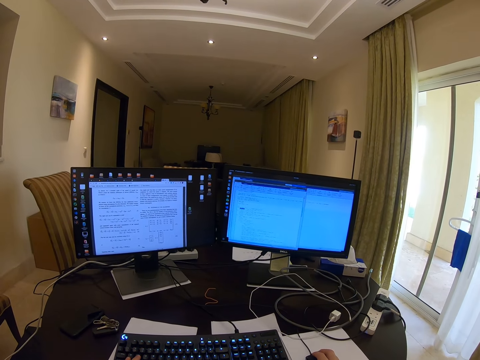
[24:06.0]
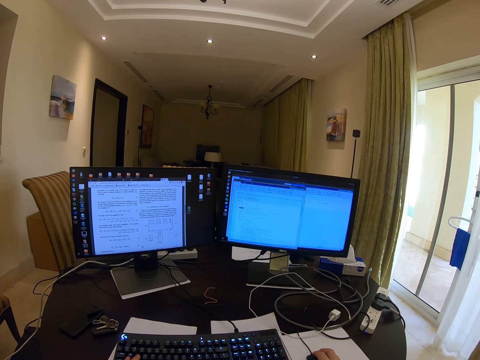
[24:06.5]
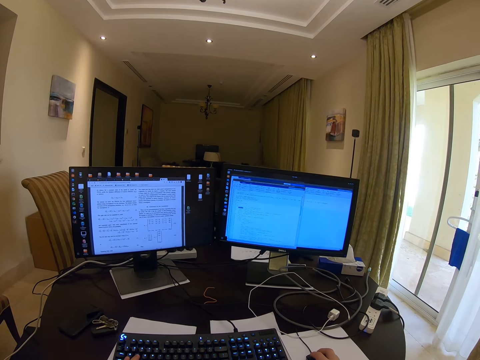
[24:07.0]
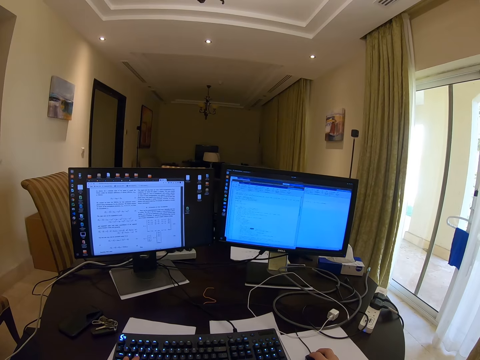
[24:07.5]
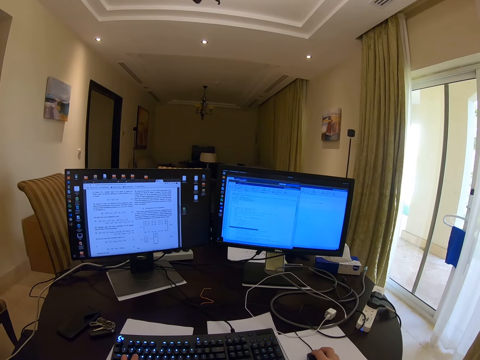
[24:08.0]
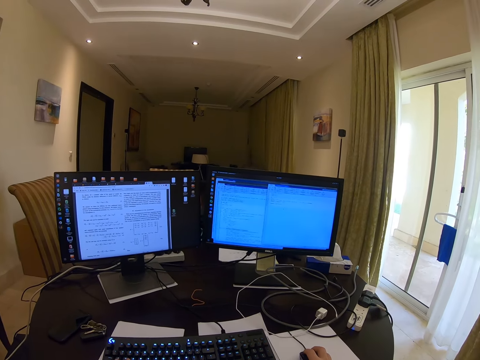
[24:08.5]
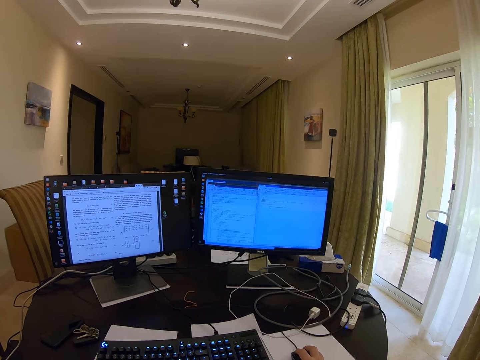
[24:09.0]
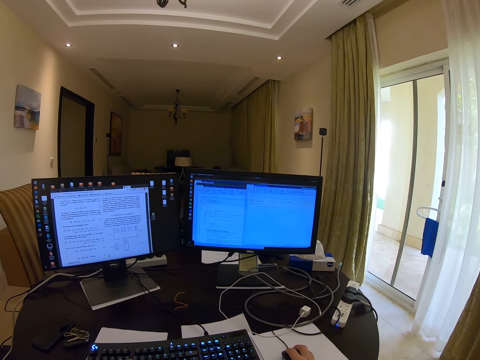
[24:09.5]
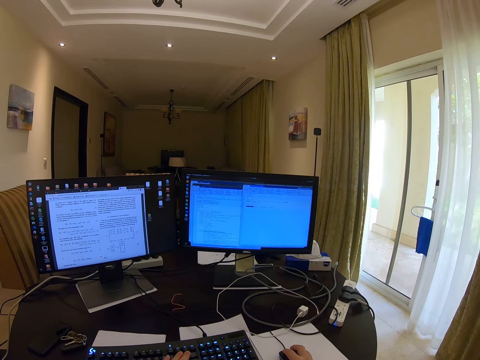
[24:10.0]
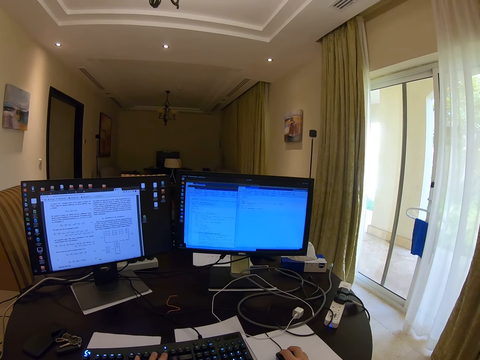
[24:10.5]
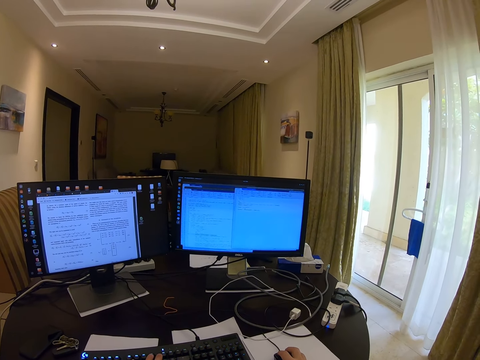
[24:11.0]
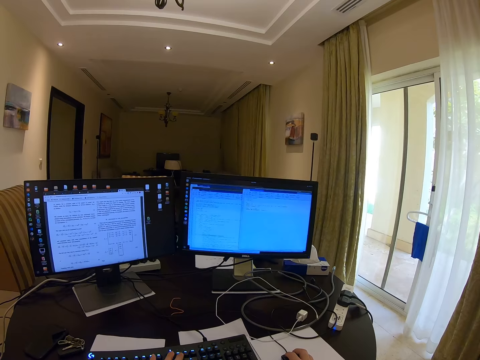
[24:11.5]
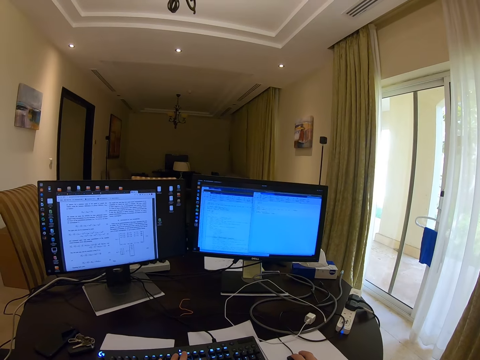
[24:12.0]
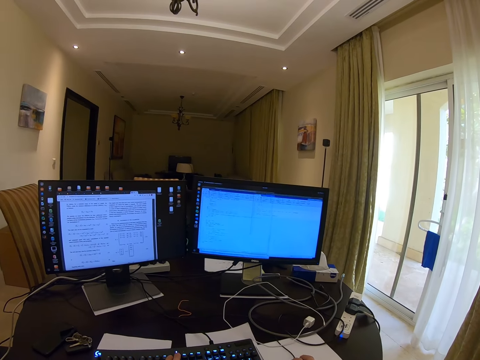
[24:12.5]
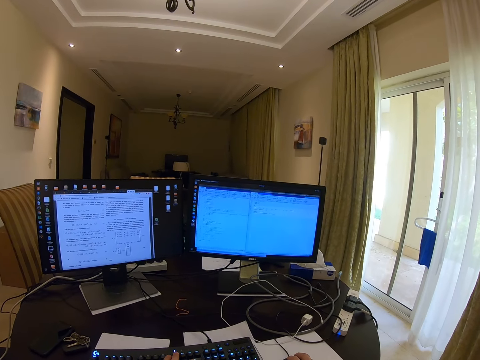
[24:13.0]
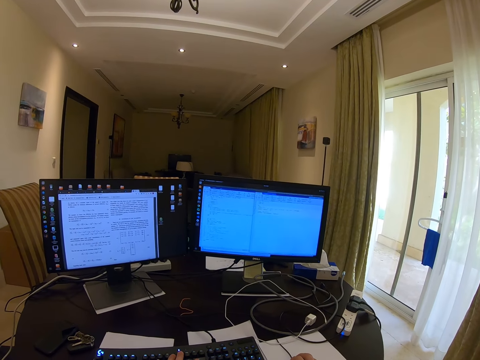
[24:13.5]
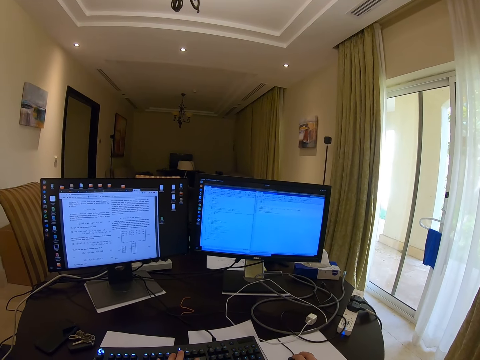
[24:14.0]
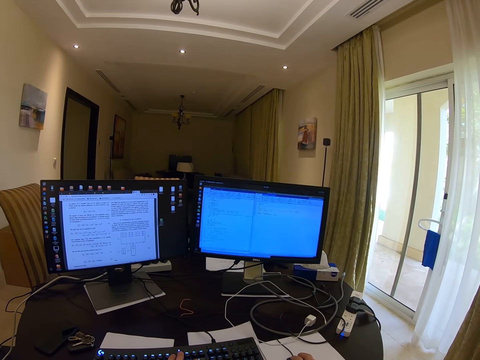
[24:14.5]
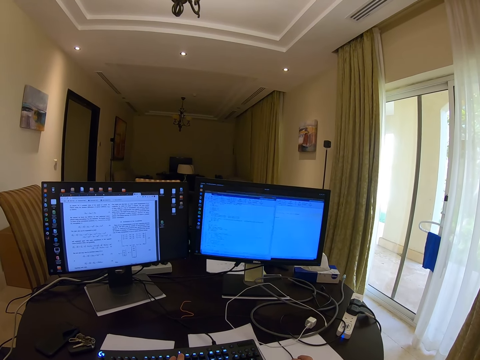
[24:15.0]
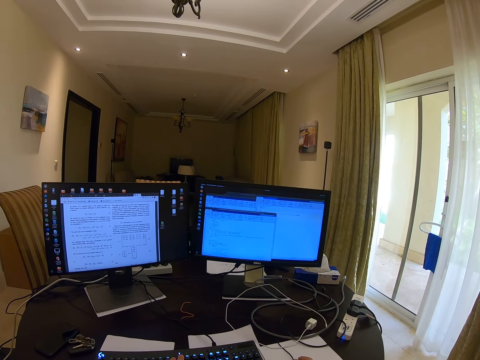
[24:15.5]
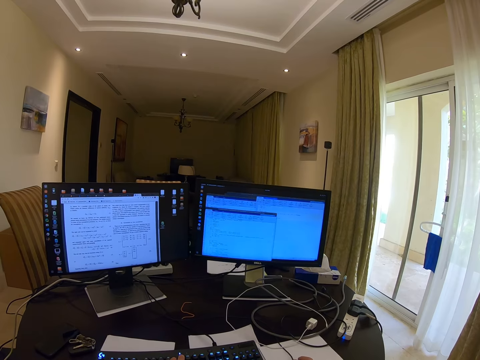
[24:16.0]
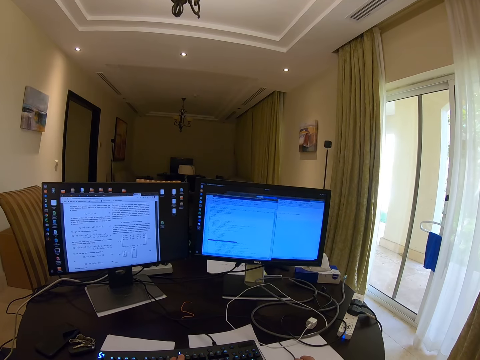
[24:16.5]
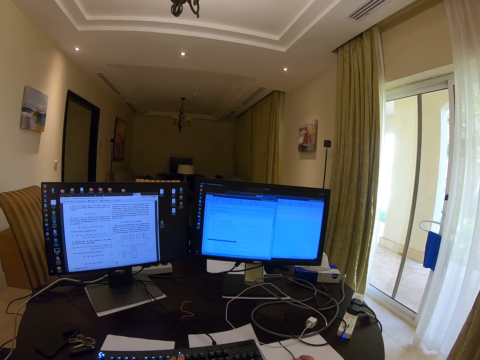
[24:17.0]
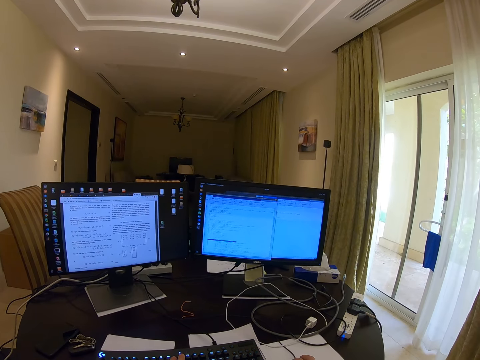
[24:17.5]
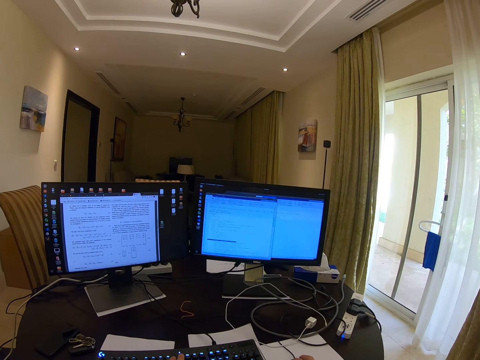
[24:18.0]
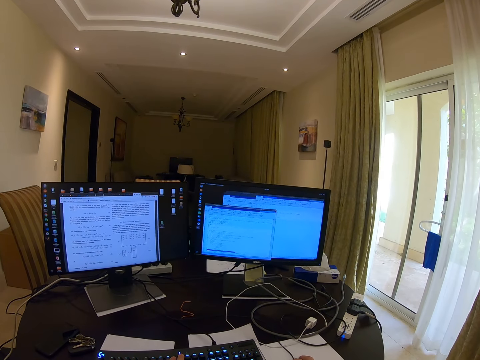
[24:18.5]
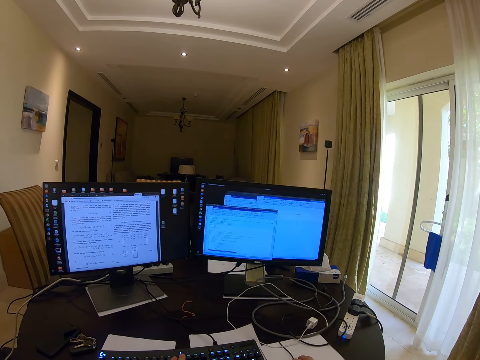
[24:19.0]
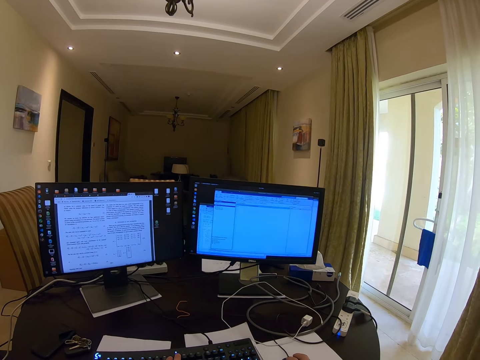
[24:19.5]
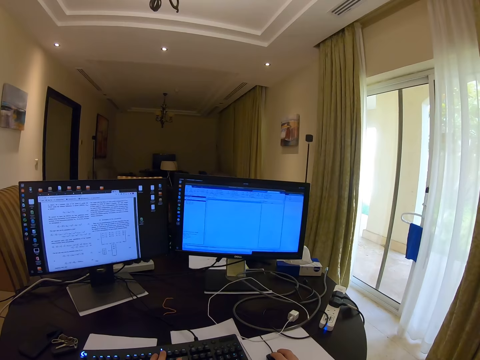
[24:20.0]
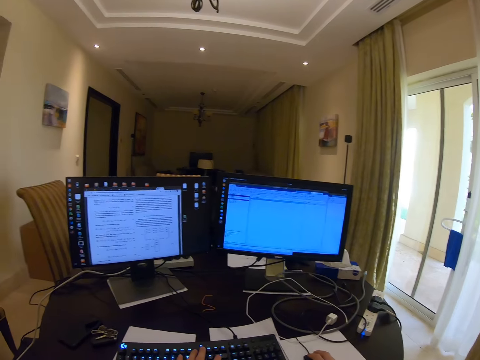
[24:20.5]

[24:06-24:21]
The camera wearer types on the keyboard. They move the mouse.

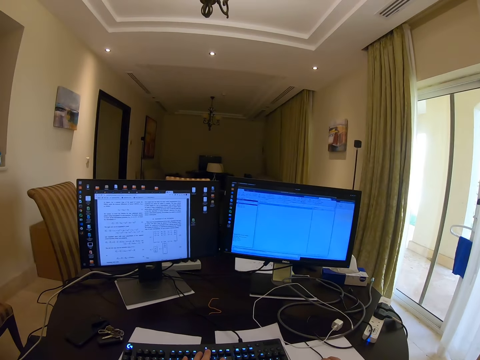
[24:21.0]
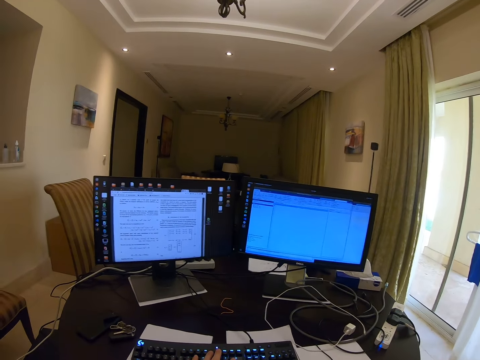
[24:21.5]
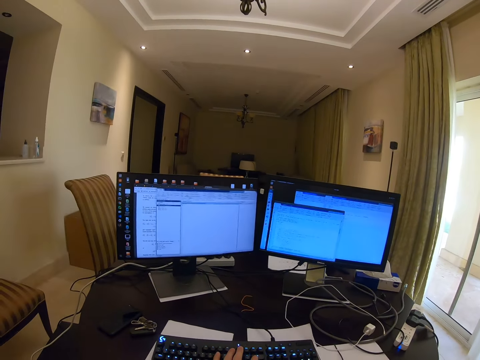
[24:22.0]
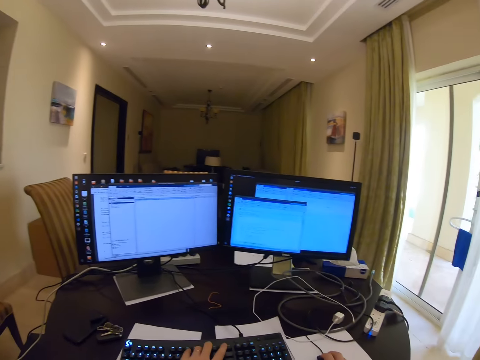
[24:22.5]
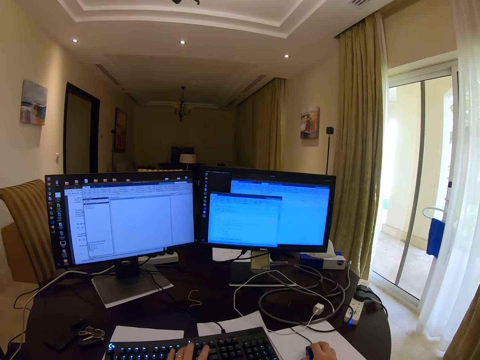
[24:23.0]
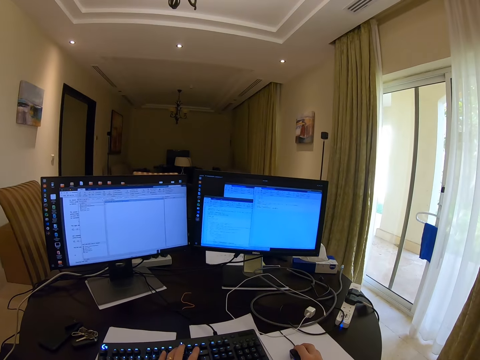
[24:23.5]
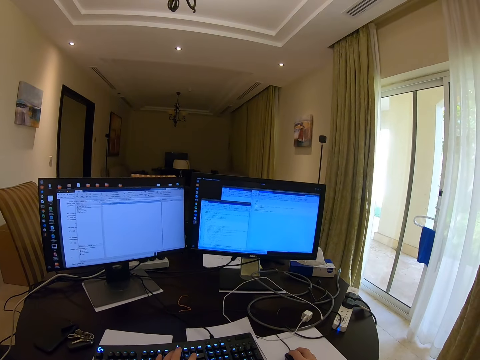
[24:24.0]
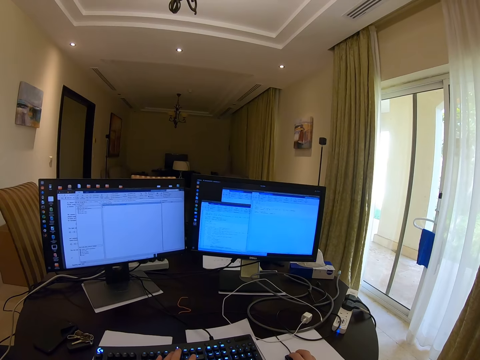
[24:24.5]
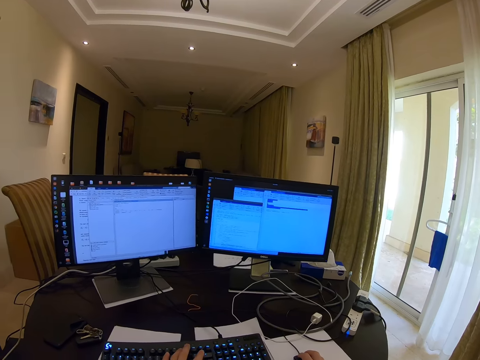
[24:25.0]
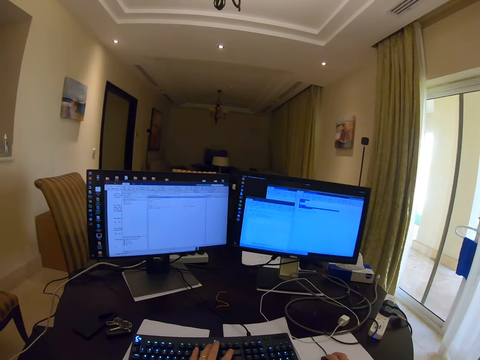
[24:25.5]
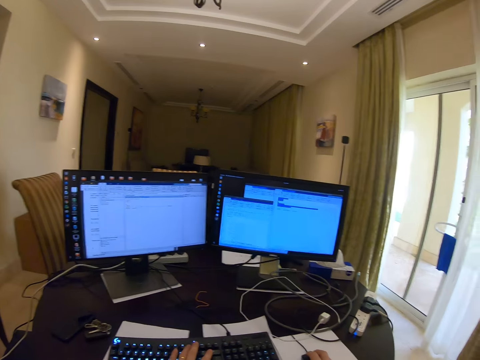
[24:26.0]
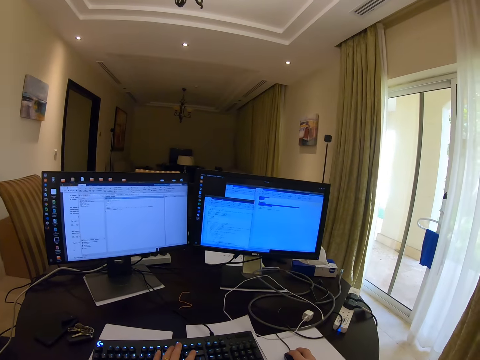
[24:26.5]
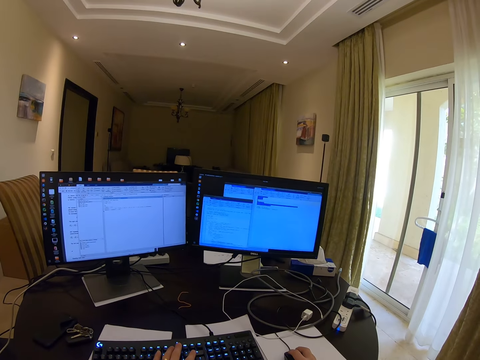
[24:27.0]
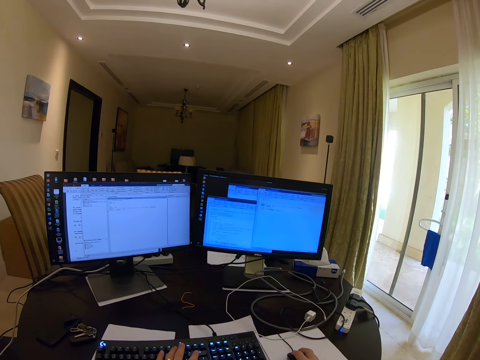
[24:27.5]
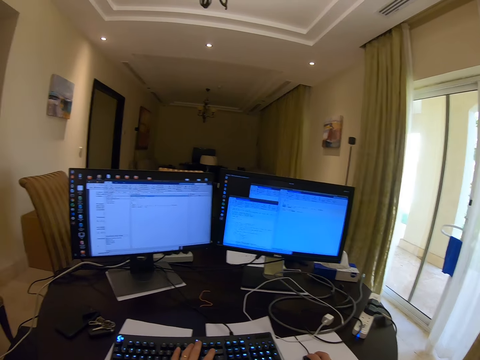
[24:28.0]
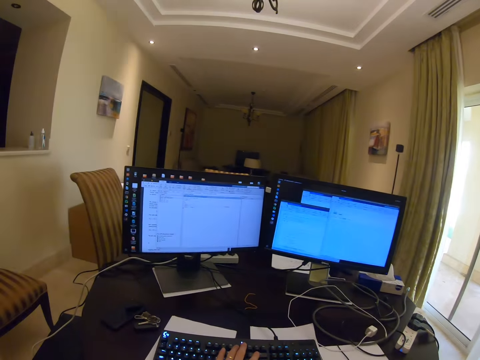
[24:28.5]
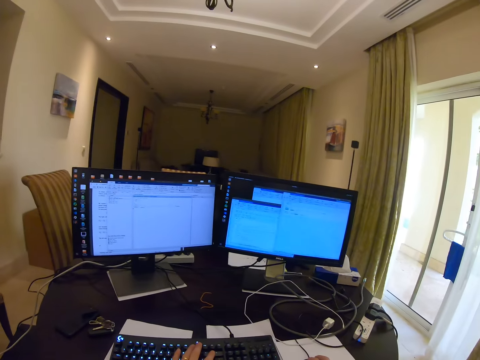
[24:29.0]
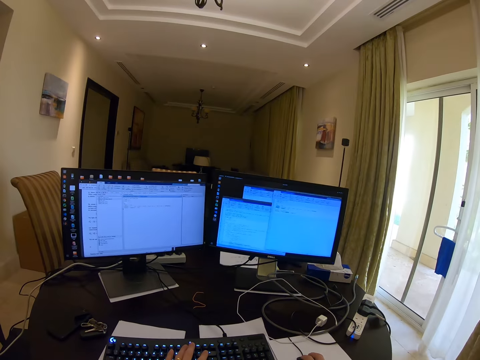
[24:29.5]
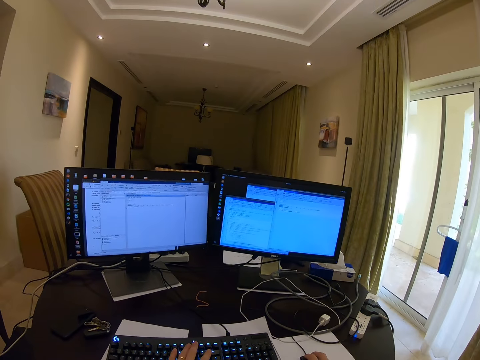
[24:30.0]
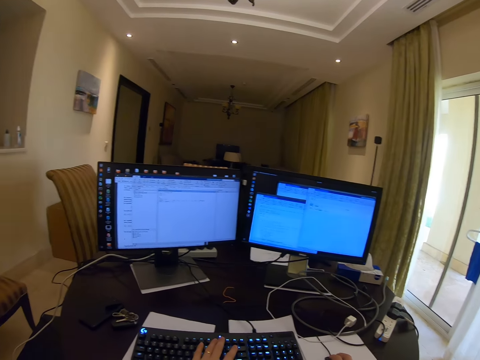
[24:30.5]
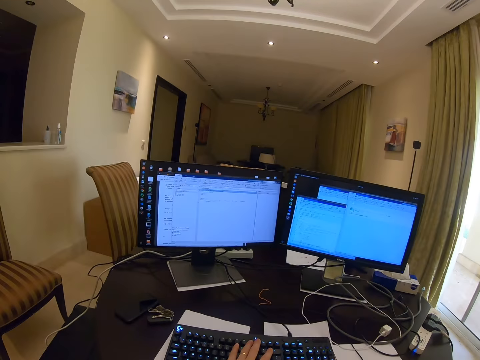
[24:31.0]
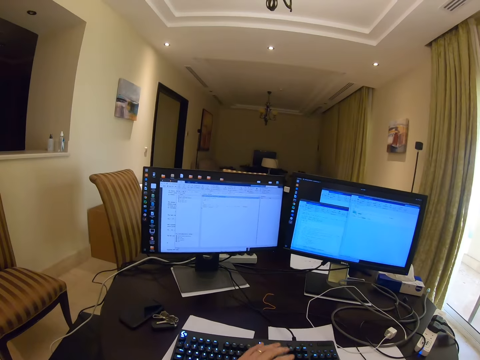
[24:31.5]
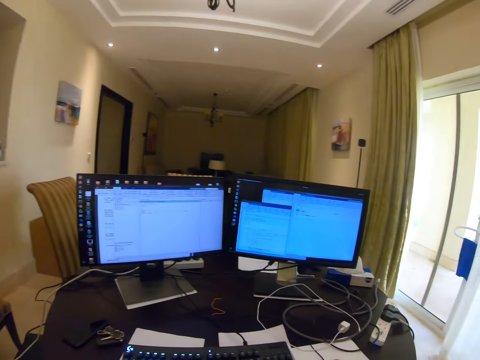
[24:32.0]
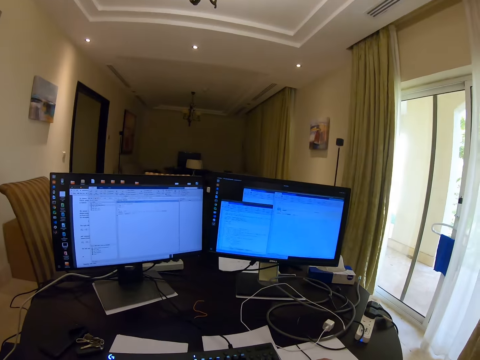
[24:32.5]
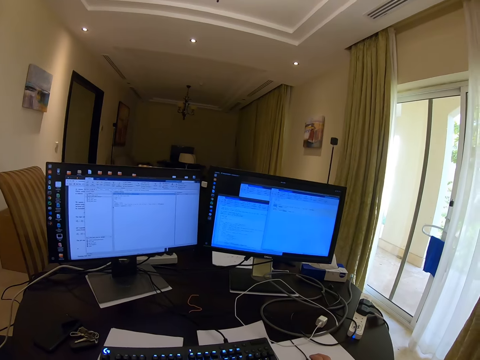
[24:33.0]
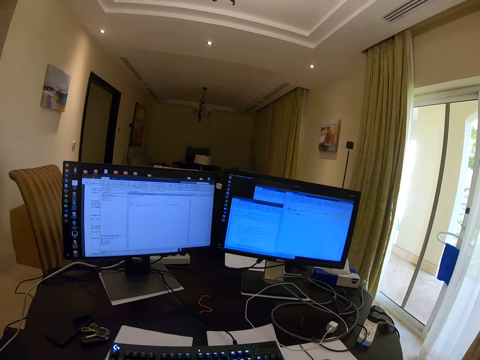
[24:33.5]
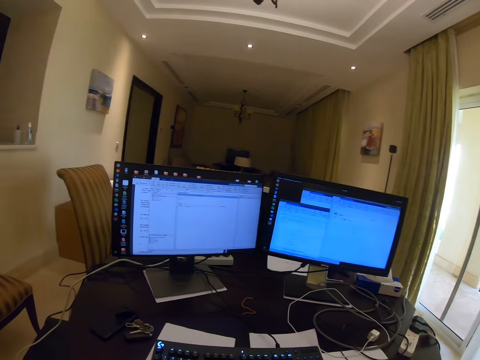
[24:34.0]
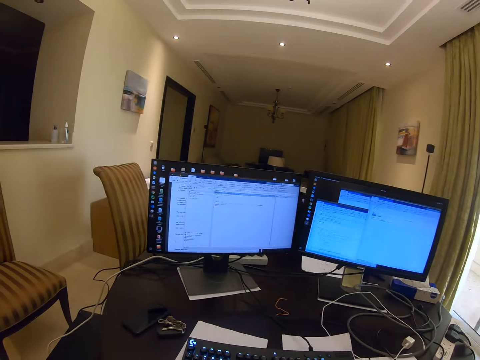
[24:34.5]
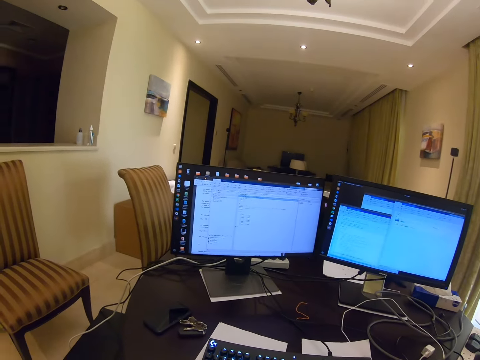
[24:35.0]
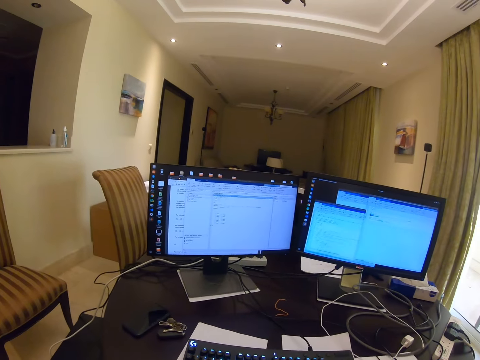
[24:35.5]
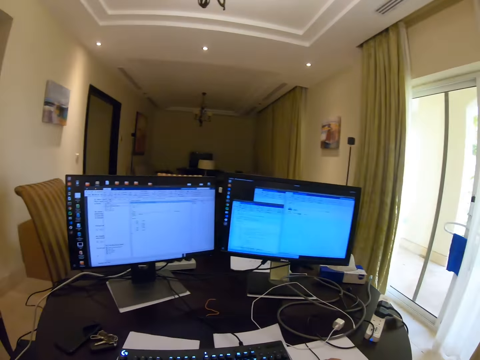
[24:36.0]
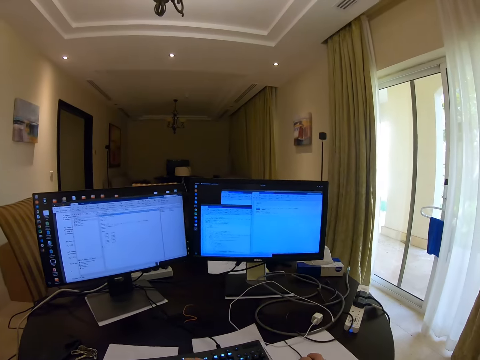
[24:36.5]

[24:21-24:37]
The camera wearer removes the hand from the keyboard. They look around.
